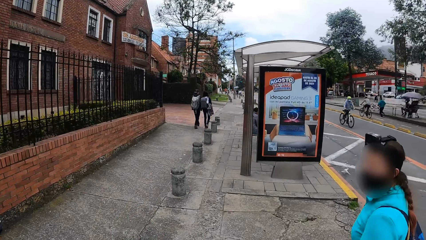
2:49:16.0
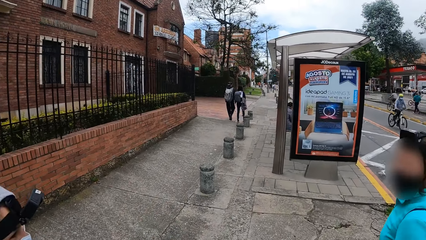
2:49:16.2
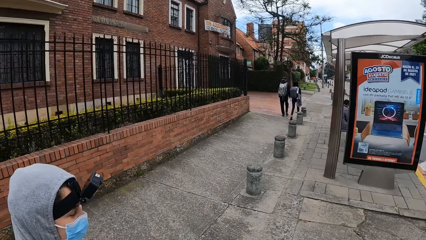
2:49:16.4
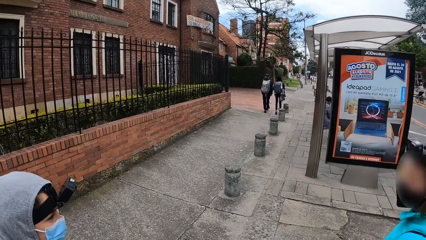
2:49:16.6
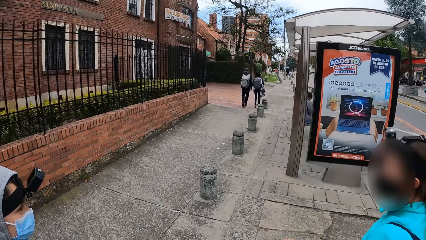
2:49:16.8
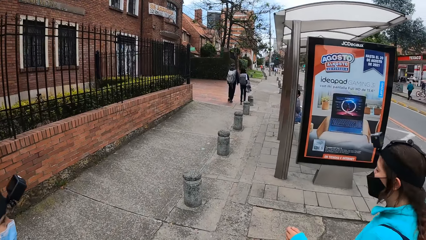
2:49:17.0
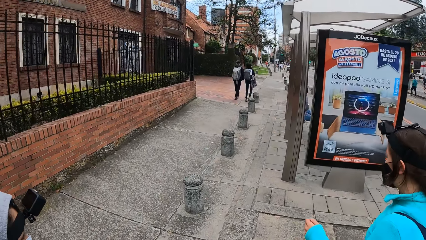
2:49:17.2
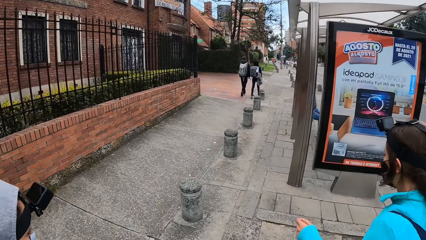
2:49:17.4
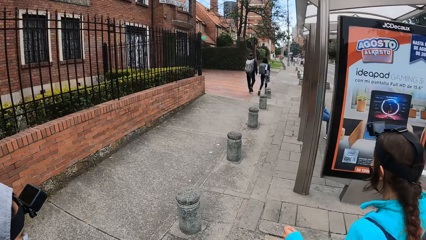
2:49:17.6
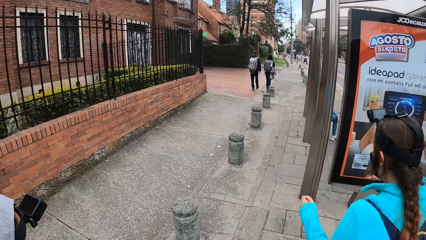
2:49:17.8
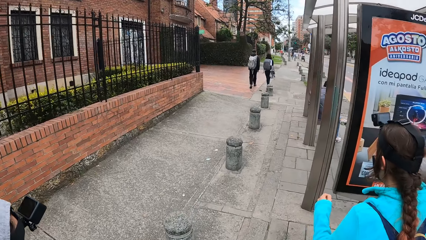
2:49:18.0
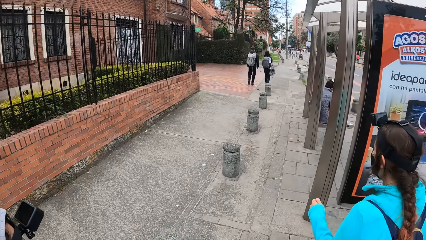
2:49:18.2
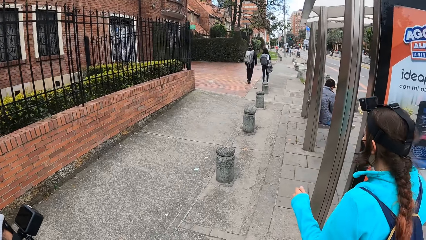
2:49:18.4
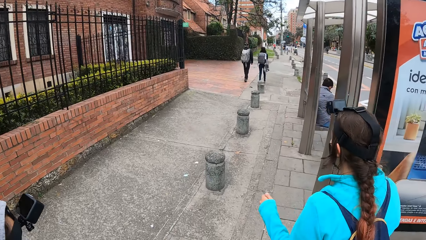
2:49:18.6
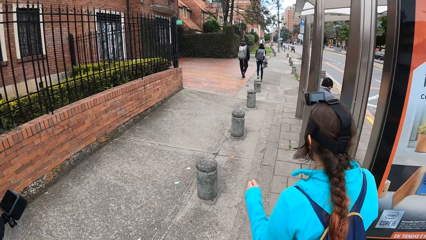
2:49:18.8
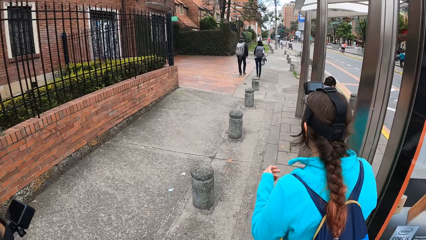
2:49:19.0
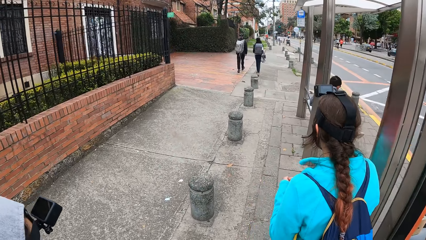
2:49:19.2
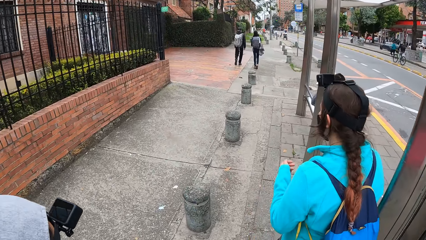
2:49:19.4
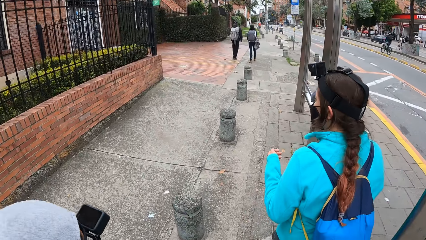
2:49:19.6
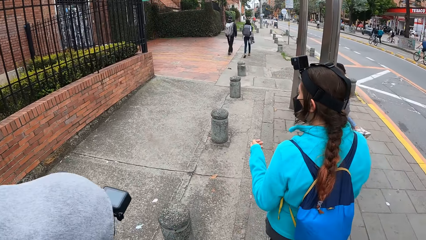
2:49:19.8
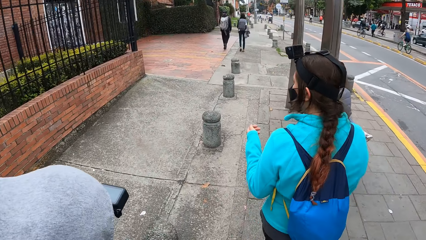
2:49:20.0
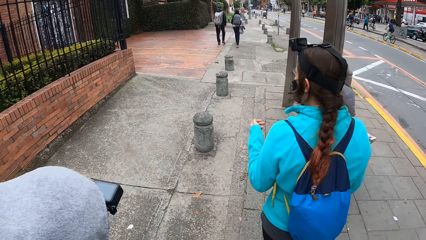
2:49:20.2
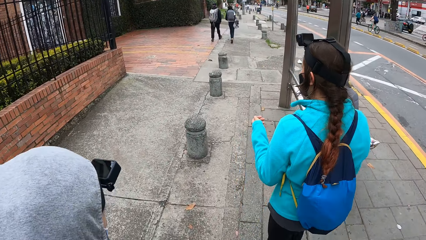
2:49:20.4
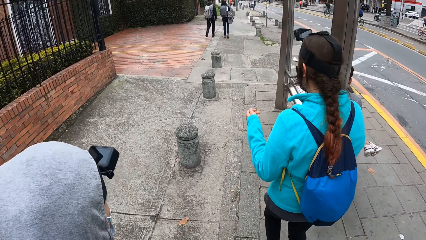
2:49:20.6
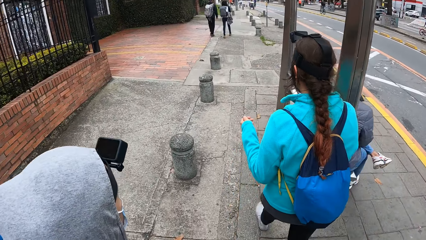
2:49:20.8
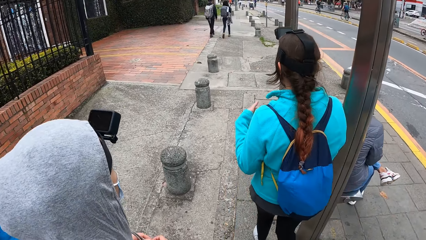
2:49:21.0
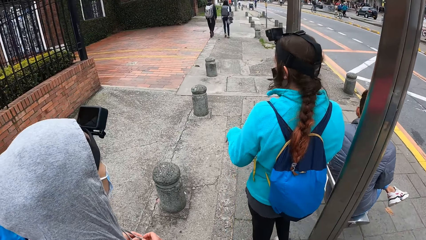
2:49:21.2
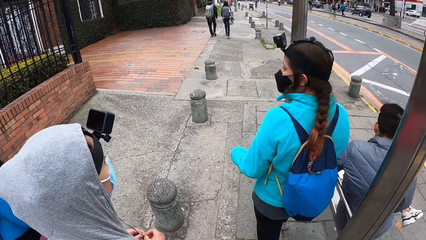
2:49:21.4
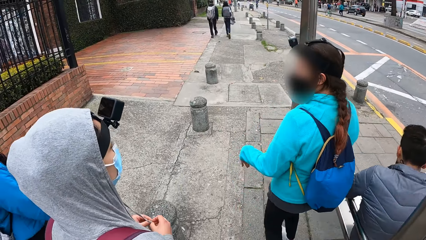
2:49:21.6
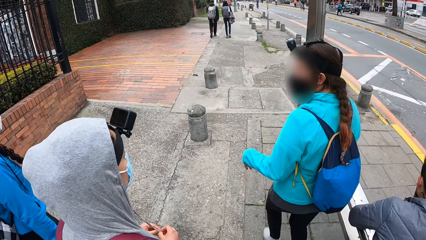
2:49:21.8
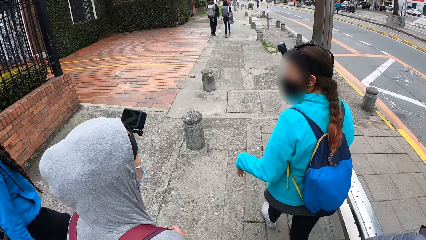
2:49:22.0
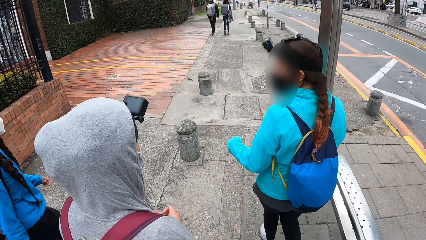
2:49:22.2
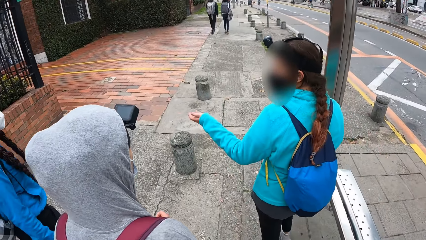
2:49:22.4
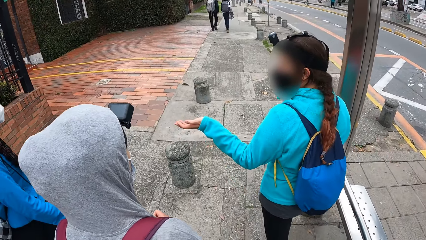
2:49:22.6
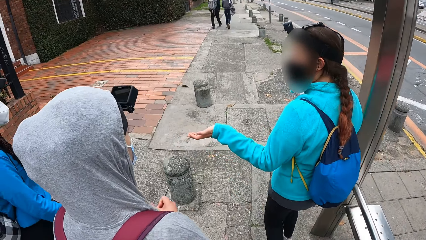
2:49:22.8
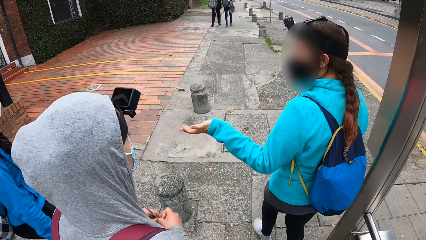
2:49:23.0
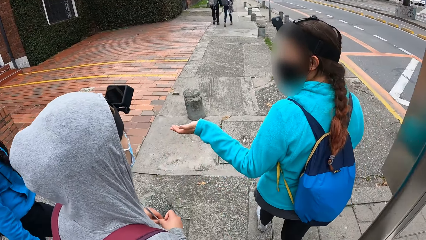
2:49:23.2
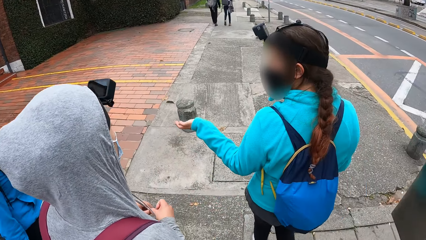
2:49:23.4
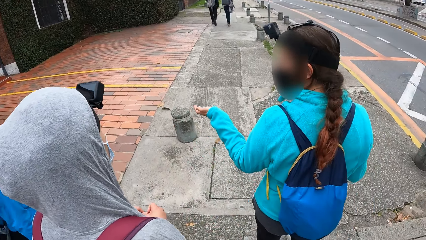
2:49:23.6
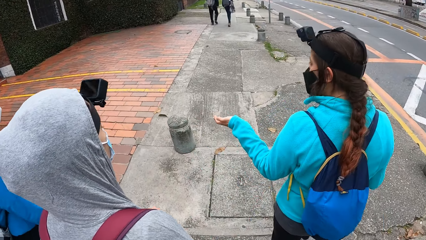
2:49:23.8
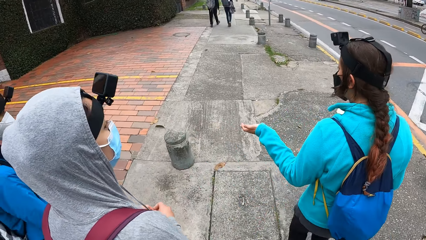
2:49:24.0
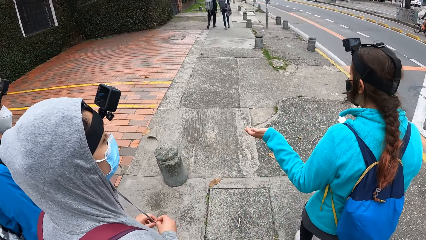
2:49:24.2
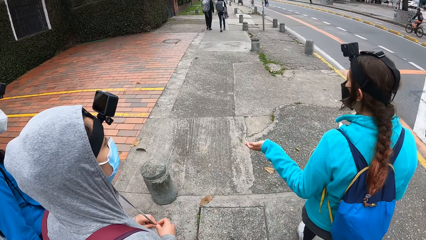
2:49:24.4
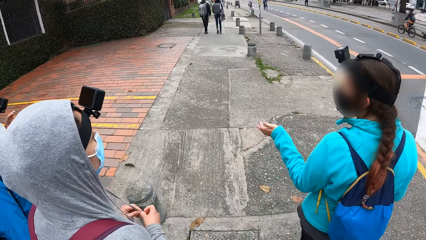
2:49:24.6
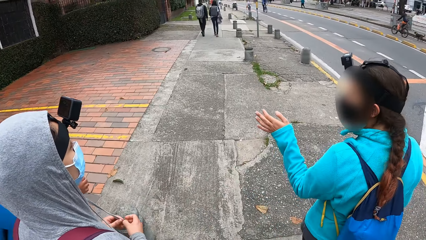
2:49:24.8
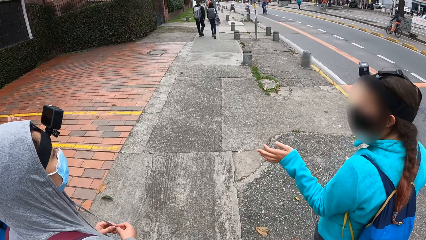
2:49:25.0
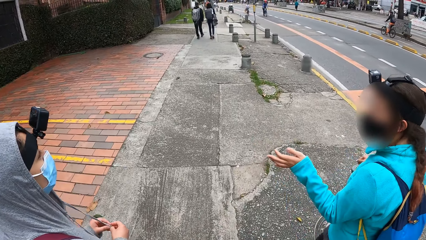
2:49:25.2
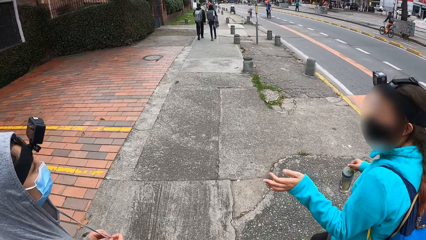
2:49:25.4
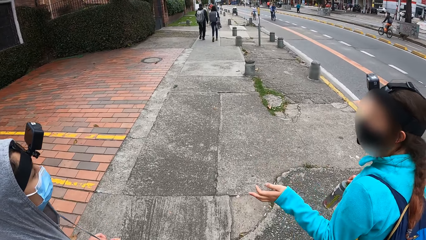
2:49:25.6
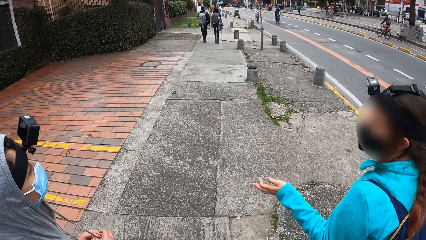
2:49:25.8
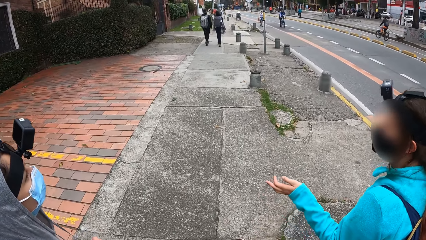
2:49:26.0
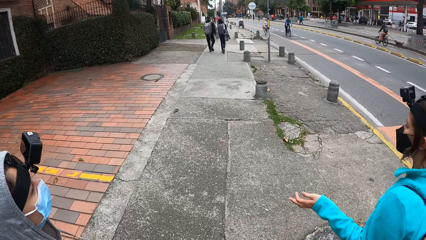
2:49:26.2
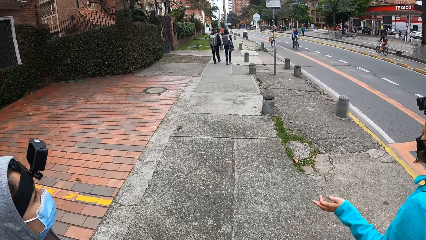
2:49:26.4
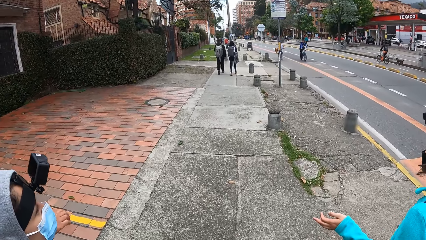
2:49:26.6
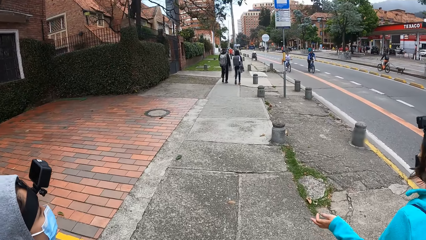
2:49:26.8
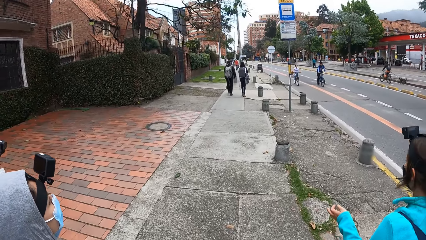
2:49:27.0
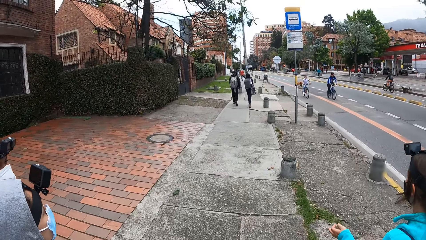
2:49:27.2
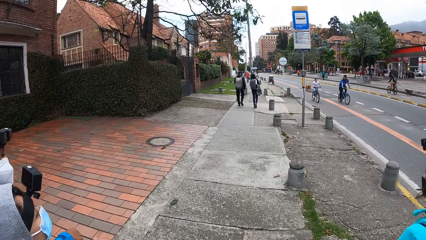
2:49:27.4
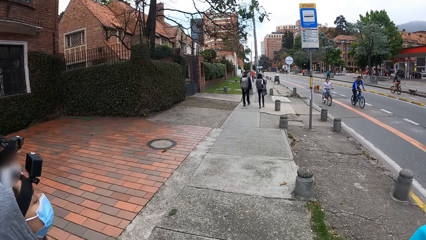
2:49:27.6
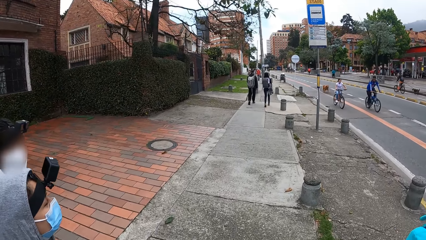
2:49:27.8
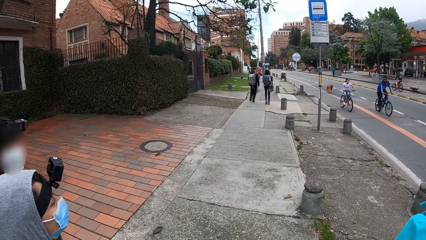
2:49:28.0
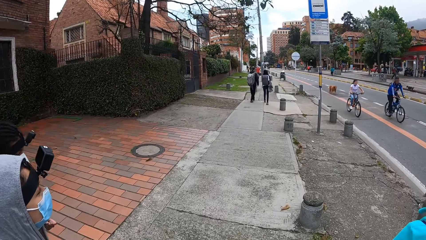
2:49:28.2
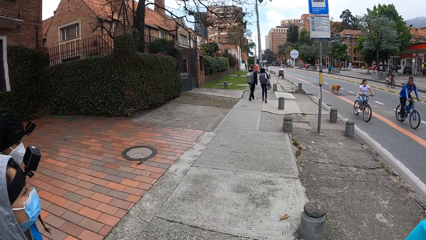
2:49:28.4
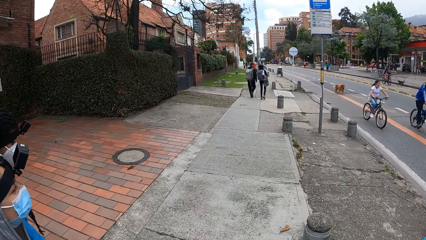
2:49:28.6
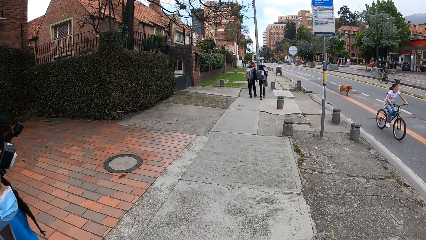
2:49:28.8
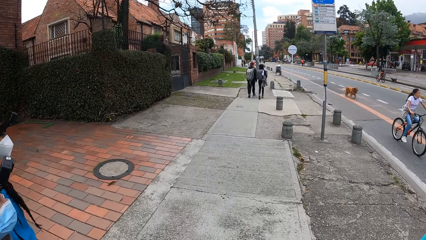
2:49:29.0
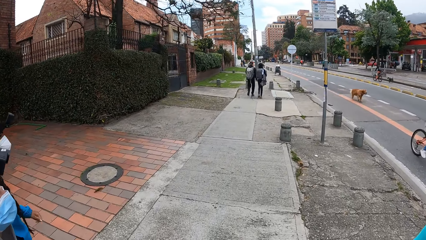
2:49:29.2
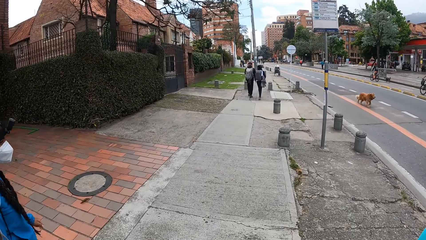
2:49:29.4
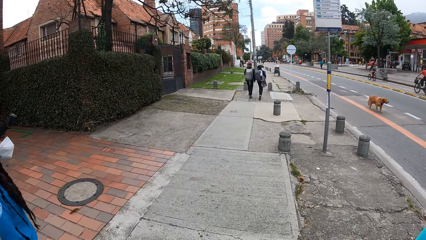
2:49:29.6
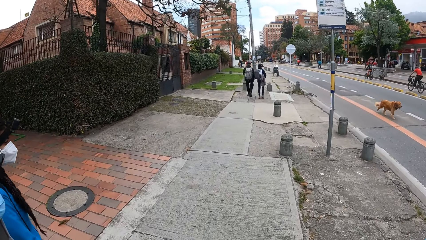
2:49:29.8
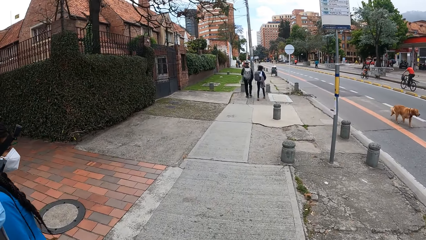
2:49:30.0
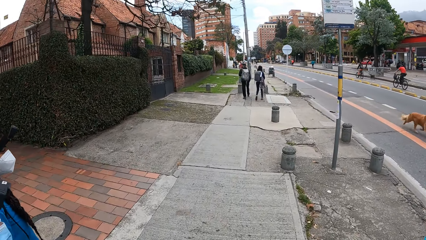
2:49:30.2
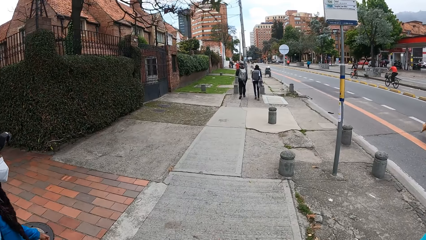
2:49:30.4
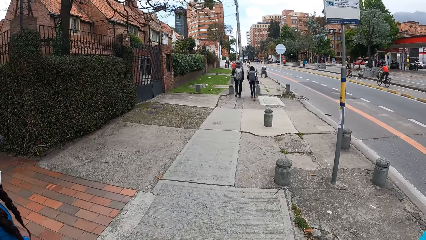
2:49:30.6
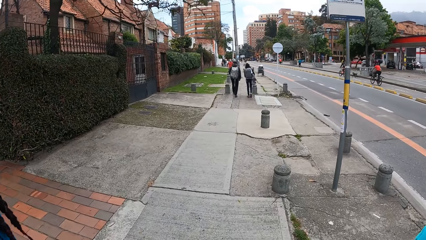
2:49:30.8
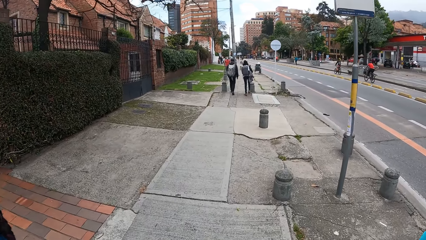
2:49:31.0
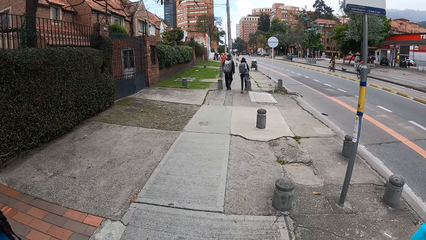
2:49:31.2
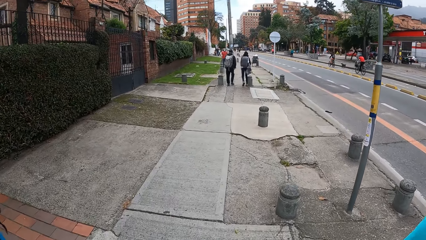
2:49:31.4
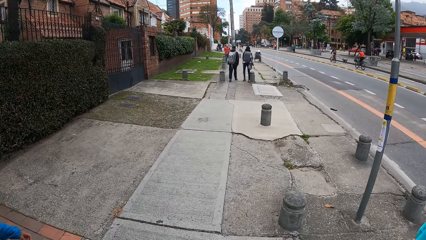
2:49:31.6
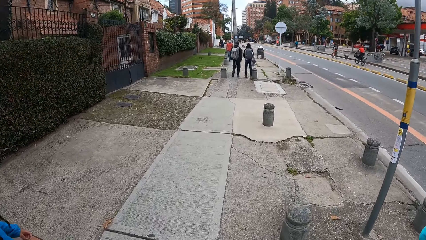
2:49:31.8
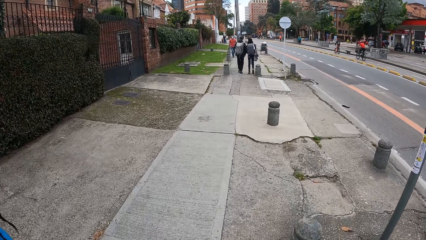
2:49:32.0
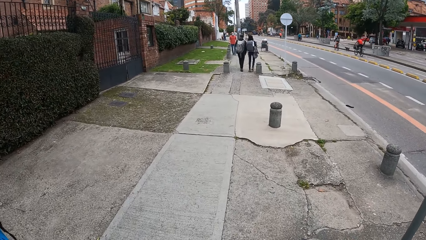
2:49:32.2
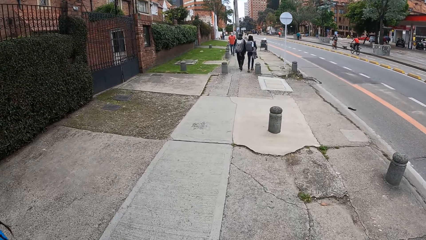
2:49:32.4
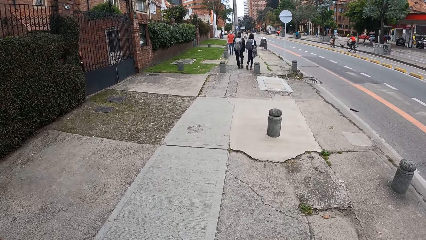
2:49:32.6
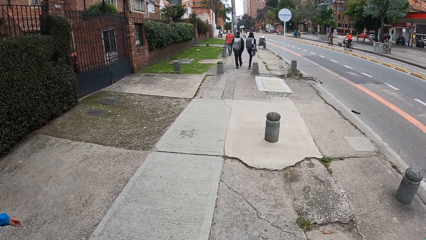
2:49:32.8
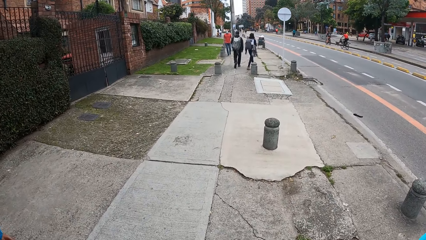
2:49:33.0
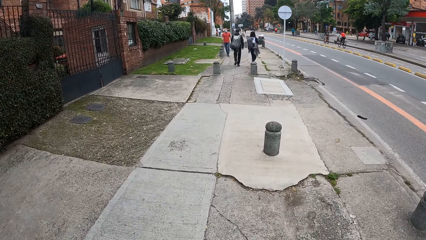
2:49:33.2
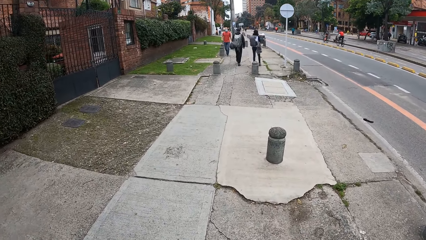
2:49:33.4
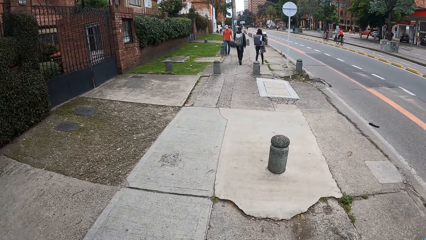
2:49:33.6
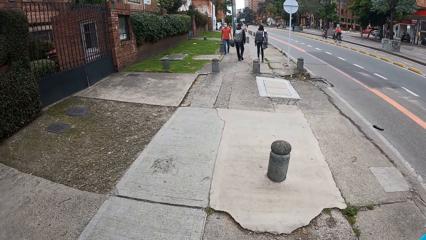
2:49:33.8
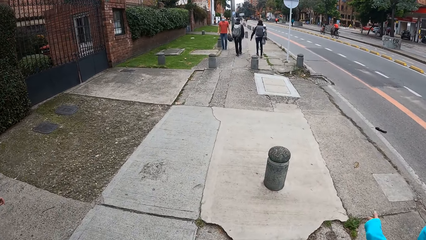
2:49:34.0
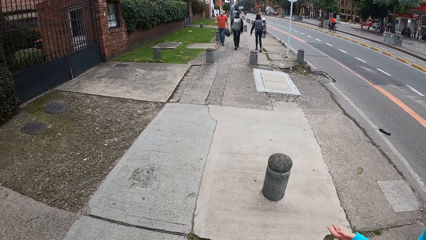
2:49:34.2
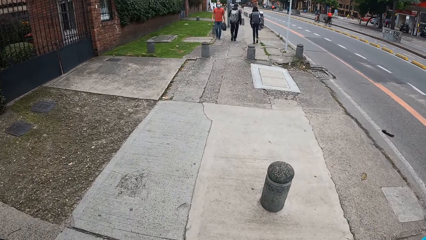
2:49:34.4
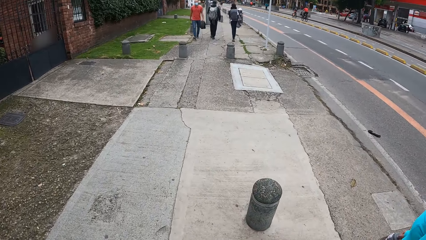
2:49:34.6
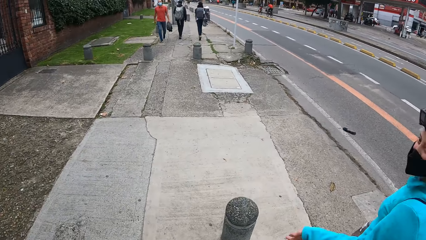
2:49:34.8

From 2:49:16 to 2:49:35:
The camera wearer walks. A woman speaks to another woman and a third woman.
